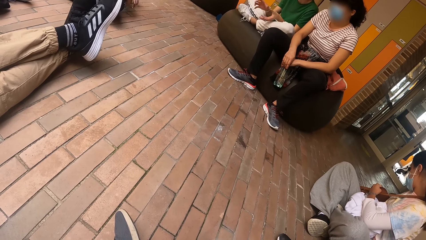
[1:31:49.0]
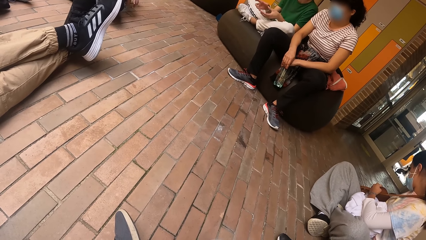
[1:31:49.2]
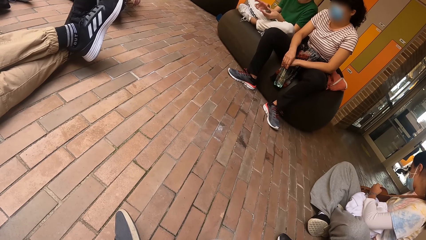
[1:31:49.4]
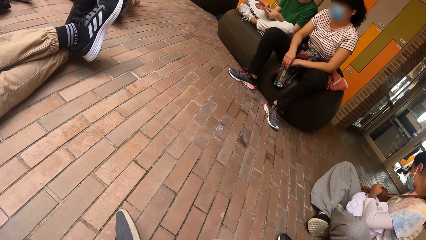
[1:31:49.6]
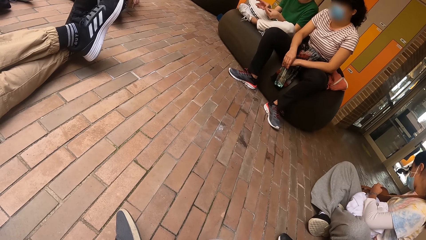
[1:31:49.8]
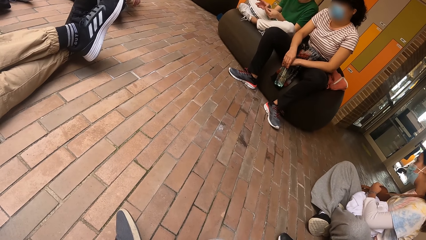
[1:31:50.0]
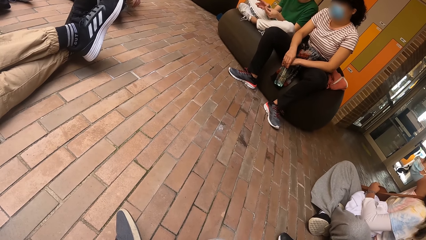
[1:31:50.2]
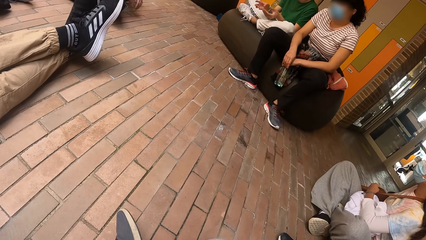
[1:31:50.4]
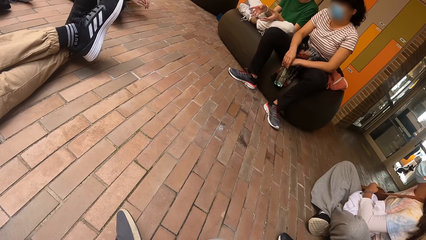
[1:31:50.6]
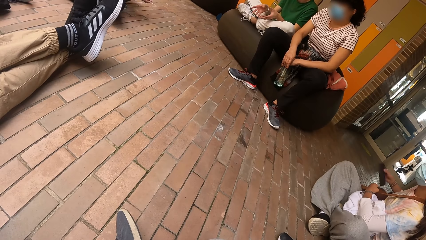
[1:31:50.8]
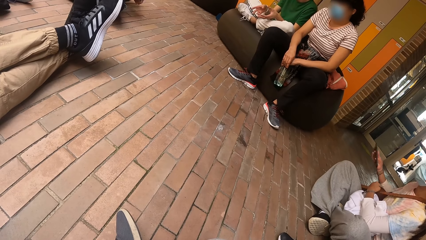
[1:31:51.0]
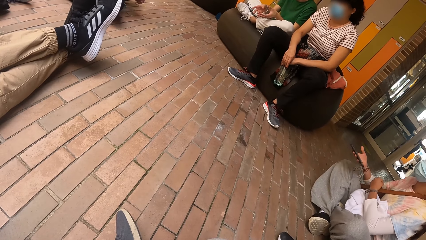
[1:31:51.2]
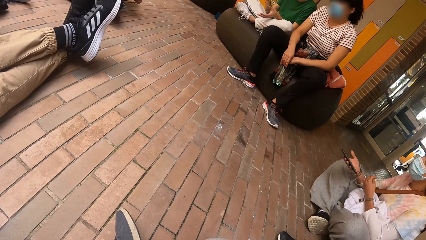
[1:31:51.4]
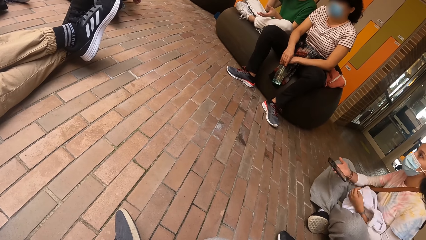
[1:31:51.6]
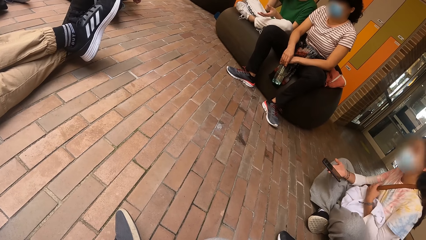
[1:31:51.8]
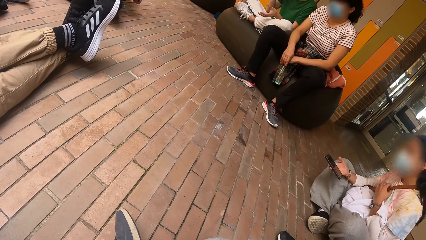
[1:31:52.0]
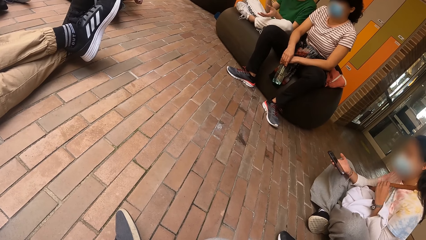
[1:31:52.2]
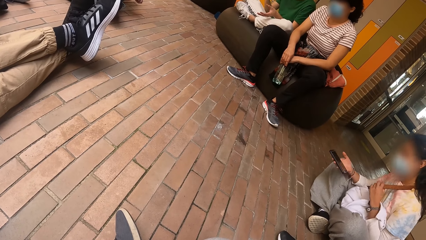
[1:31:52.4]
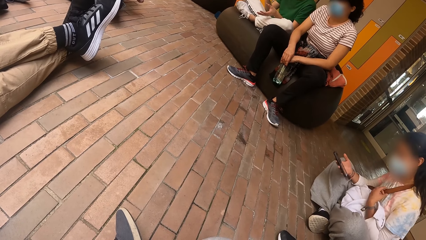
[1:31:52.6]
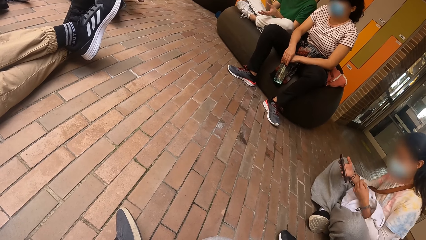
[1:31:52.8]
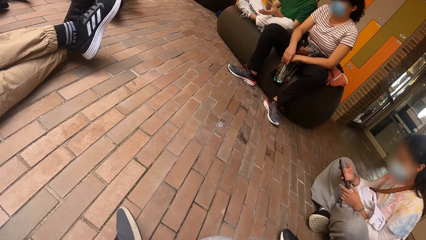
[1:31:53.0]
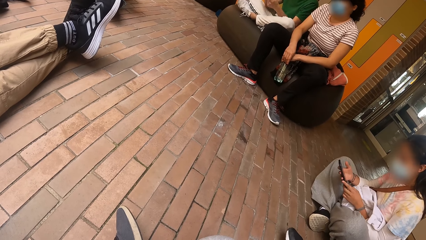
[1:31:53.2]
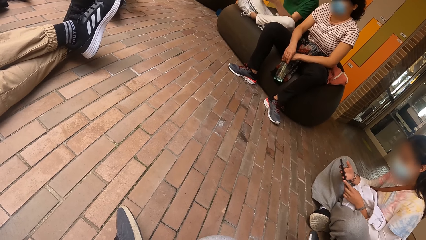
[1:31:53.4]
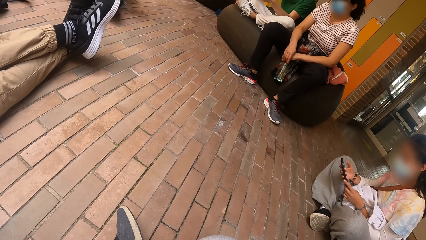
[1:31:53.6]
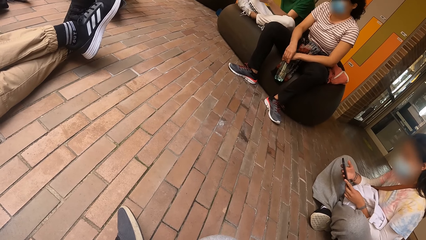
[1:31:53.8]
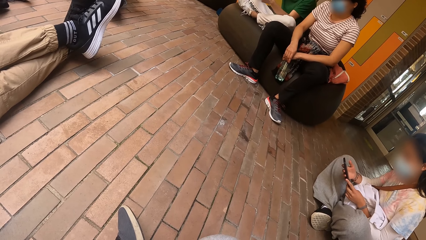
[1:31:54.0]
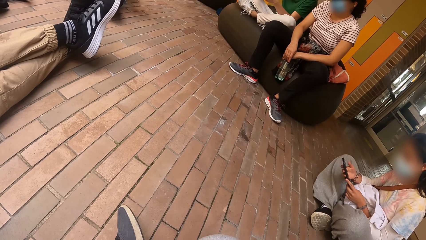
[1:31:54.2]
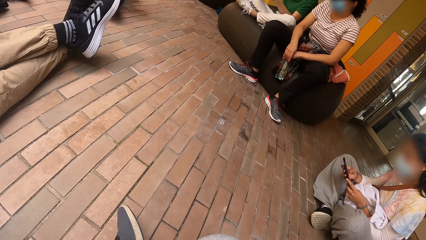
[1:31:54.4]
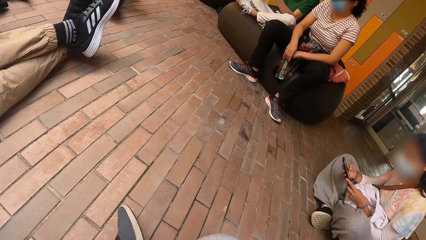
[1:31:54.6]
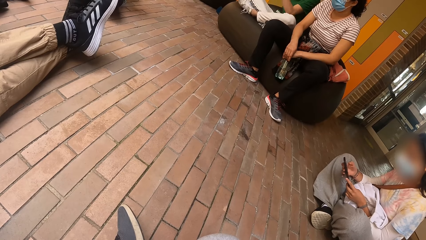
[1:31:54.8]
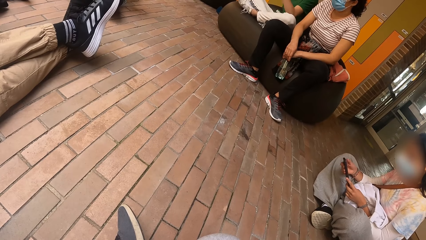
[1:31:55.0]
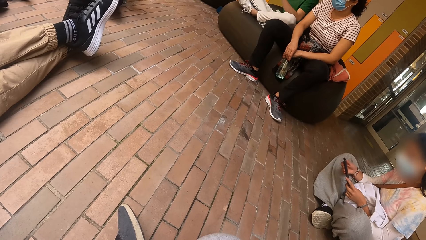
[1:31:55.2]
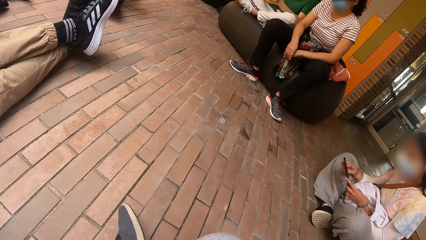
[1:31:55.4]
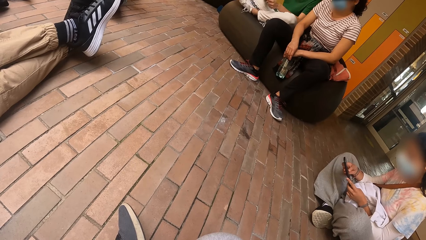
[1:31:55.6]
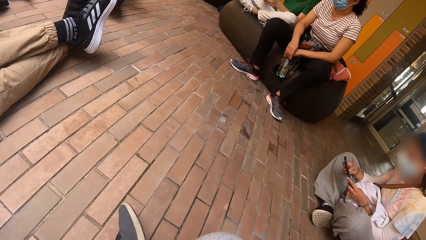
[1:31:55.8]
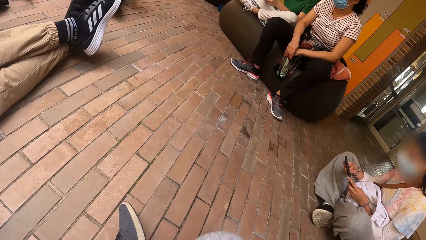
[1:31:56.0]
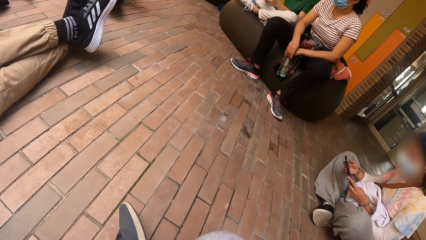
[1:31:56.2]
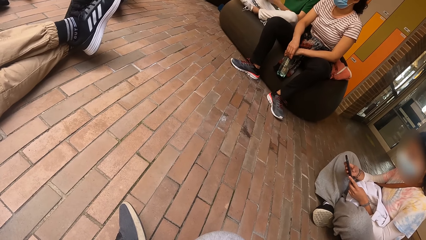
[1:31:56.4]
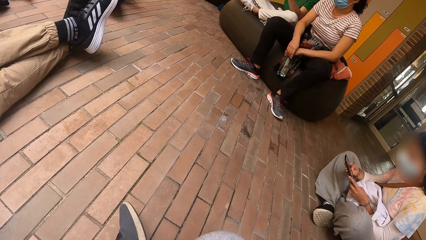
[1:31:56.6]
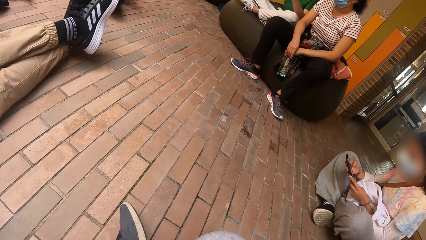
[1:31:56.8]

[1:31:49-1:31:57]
A woman takes out a phone from the bag on her shoulder with her right hand. The woman operates the phone with her right hand.

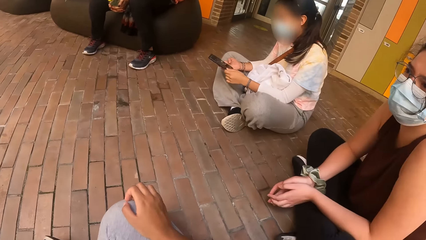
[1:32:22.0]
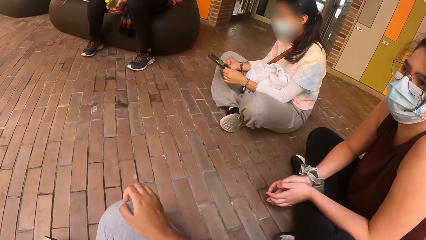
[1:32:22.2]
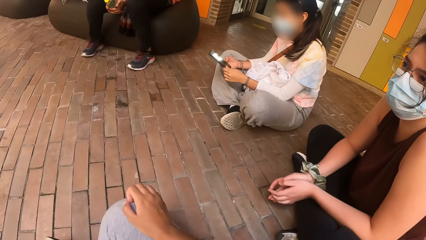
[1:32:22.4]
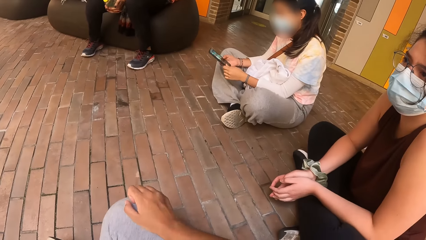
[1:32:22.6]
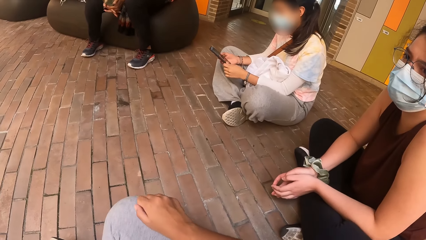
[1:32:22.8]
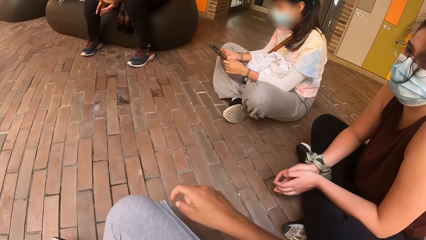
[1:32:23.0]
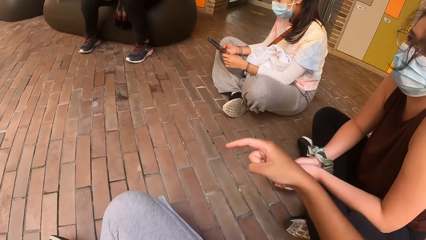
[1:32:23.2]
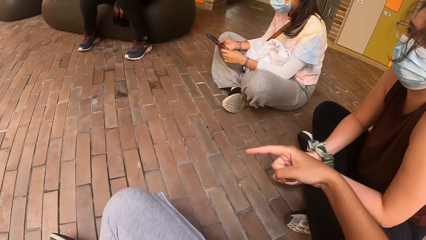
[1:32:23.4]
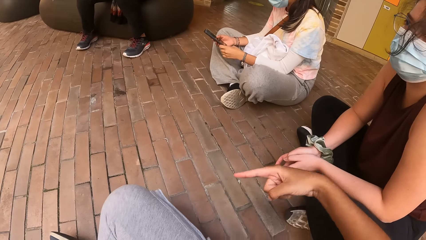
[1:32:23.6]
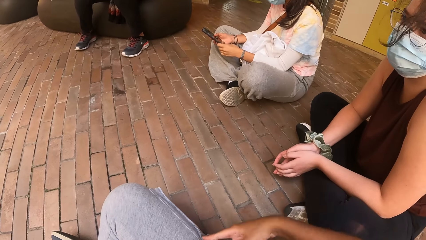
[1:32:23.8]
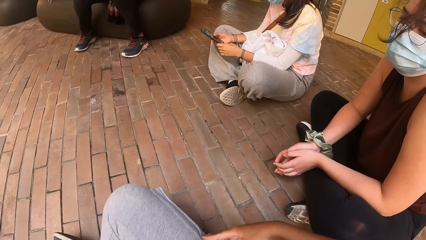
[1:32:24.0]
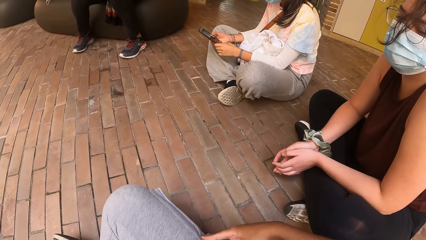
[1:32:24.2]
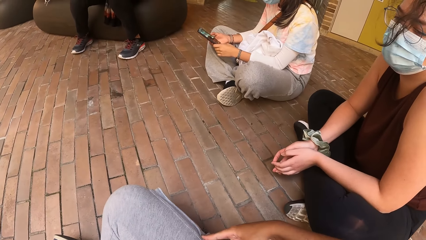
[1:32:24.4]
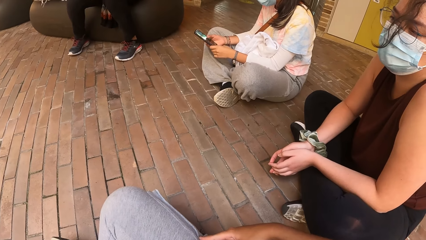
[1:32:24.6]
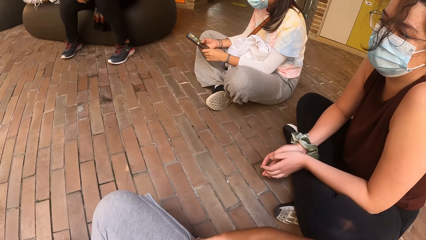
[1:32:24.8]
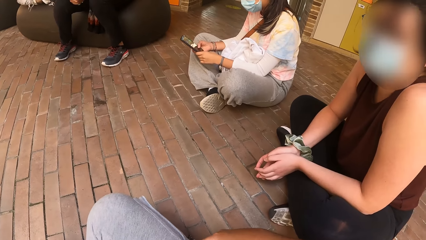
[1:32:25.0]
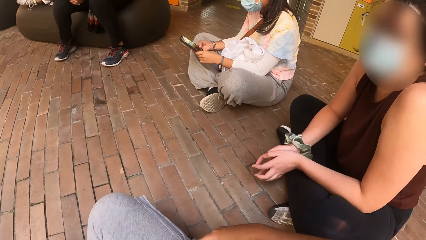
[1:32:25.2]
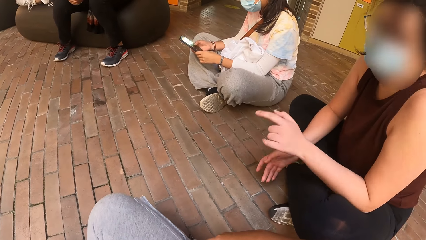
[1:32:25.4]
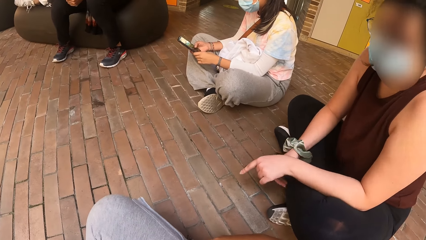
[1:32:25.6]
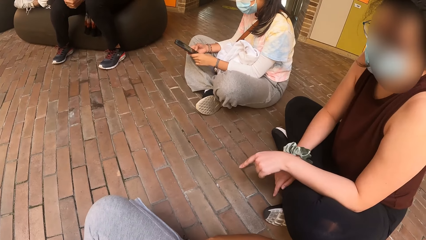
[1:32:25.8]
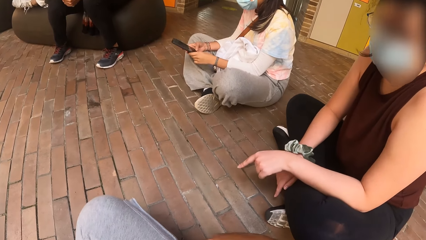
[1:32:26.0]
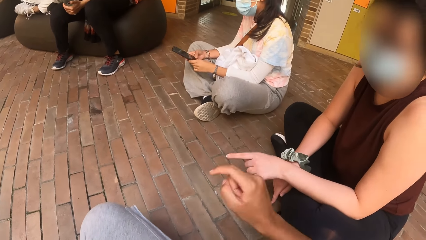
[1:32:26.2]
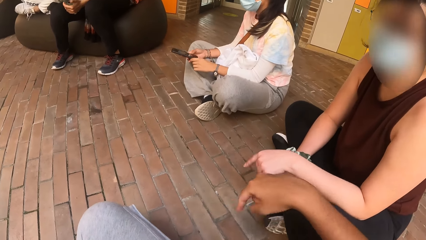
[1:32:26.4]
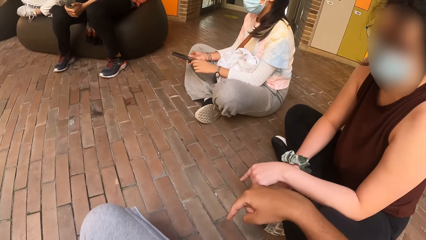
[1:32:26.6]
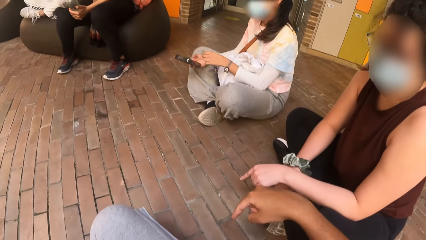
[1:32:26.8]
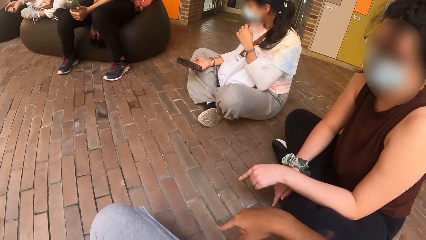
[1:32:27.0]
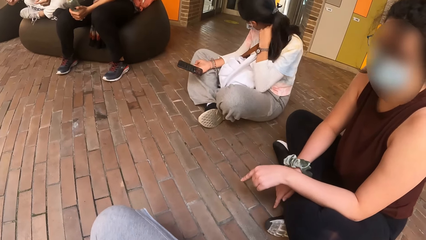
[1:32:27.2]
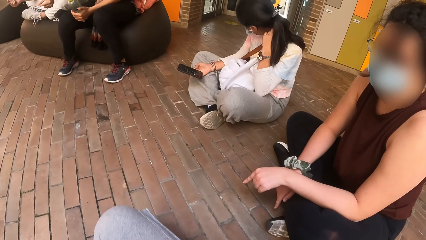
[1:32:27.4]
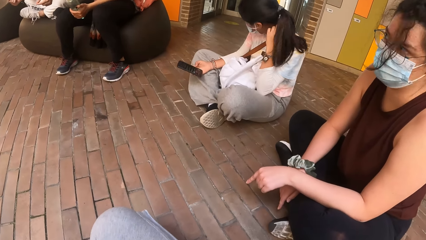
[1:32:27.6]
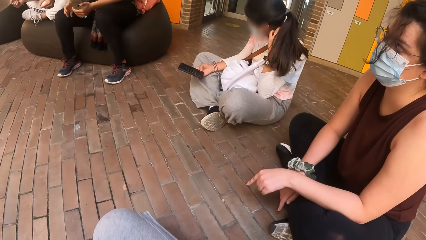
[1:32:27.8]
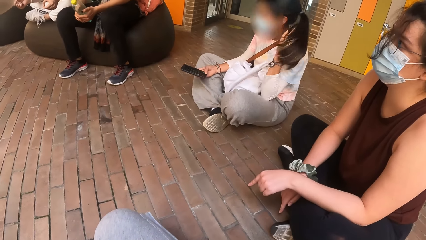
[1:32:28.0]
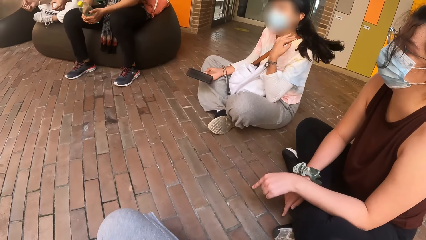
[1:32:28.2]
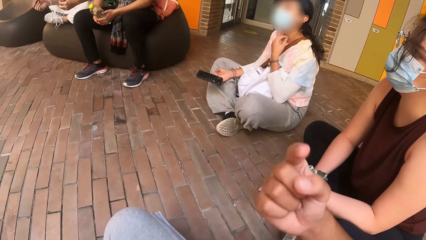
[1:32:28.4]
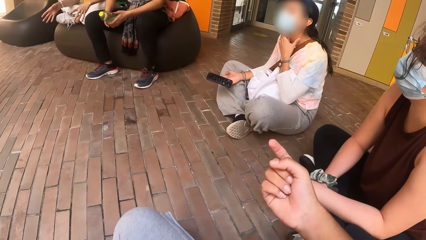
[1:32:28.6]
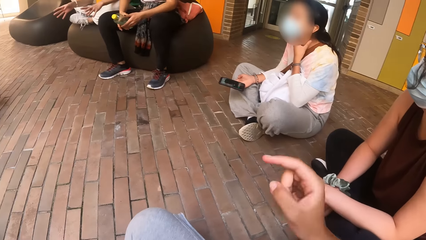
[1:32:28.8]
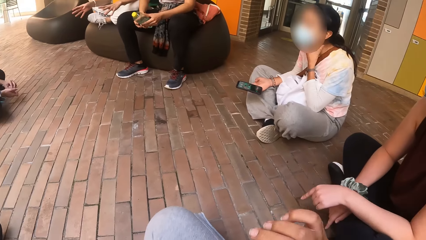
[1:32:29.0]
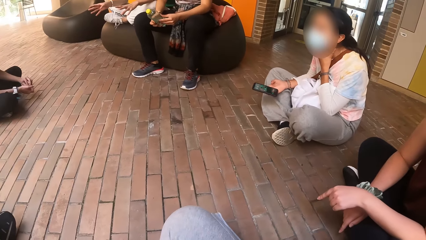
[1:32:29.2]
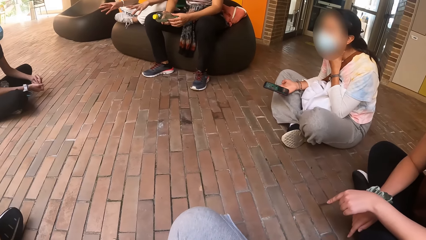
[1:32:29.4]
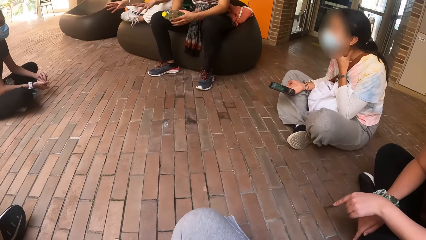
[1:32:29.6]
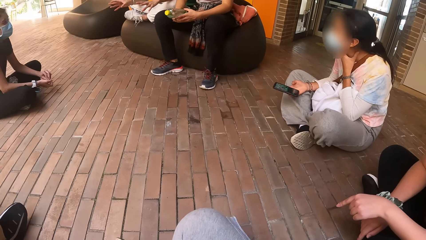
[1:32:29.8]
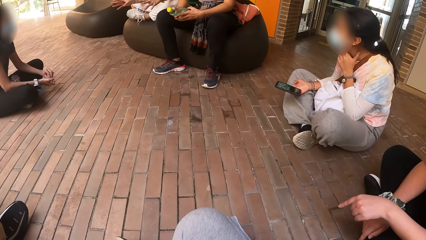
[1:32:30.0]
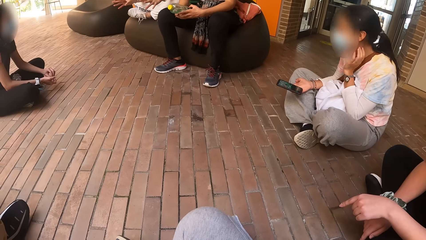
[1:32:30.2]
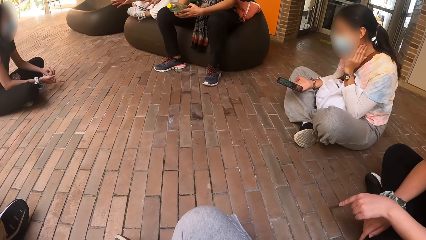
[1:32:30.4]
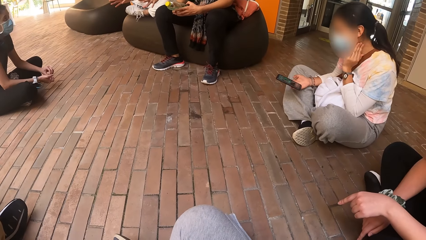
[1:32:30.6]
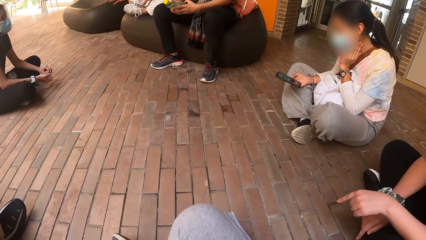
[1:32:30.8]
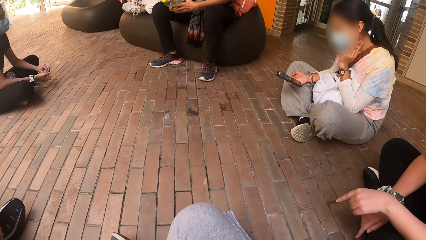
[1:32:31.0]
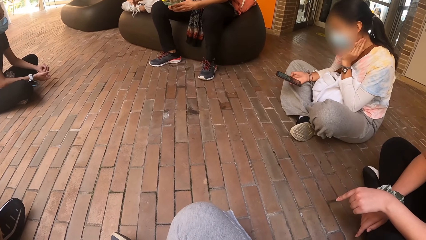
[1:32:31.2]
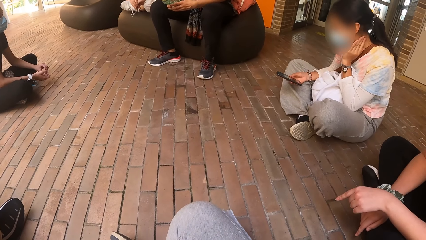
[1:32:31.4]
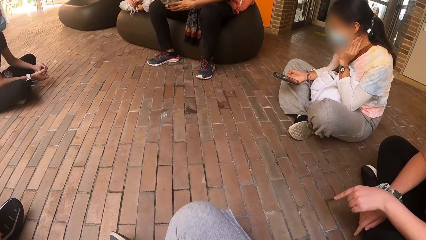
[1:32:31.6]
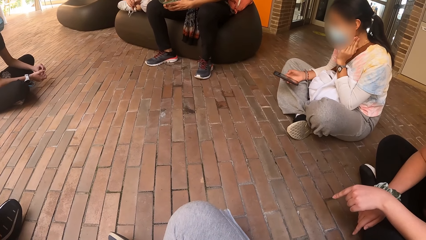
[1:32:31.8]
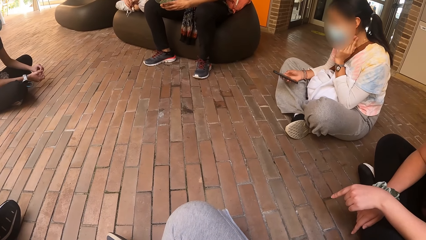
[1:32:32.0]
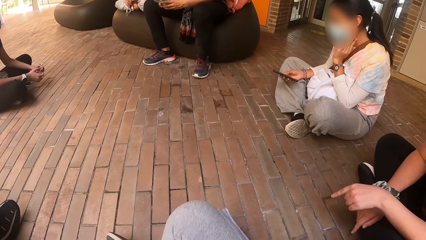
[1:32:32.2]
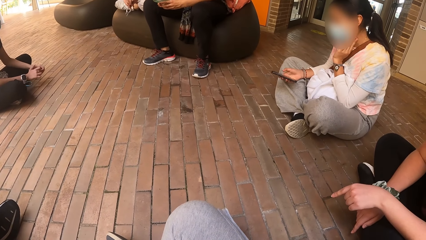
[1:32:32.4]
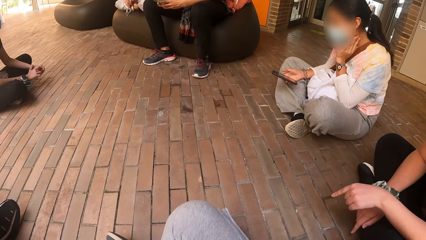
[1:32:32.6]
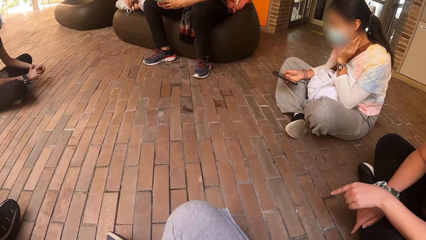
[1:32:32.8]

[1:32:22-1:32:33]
The camera wearer points at the floor. They interact with a woman. Another woman touches her neck with her left hand.
